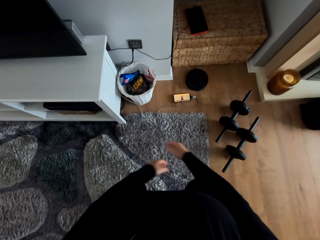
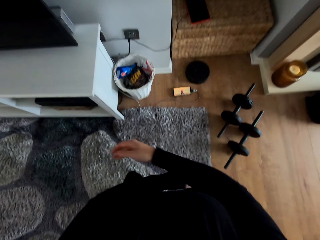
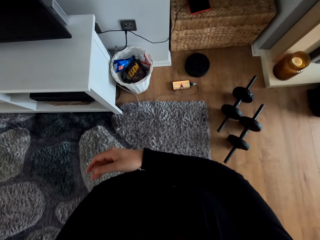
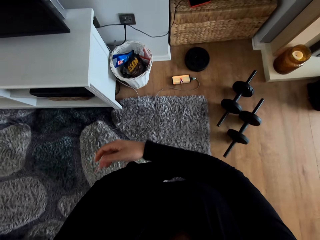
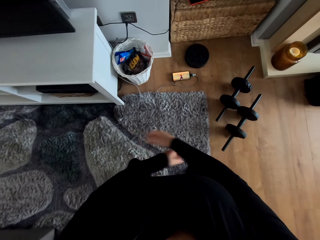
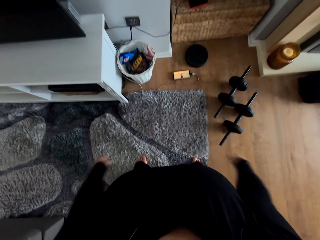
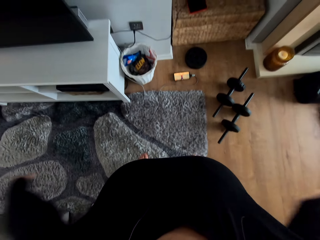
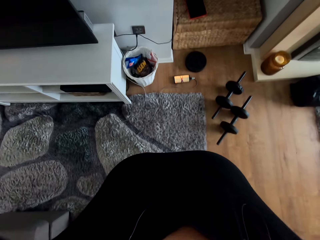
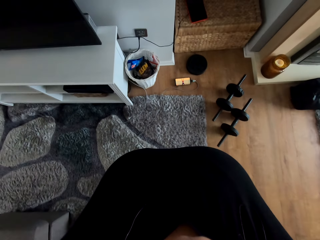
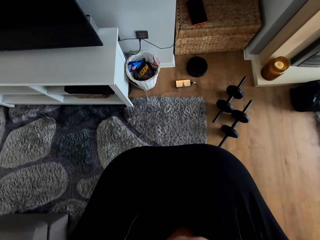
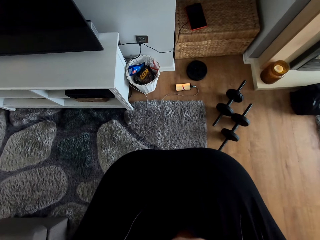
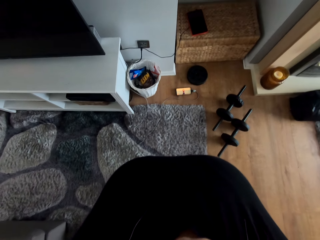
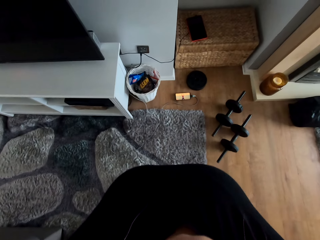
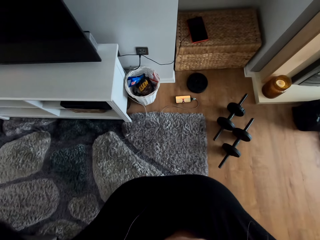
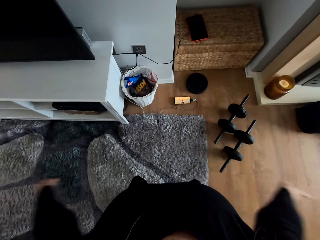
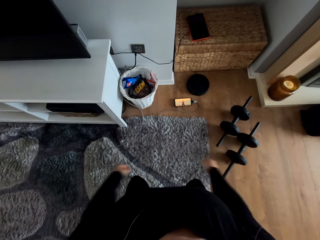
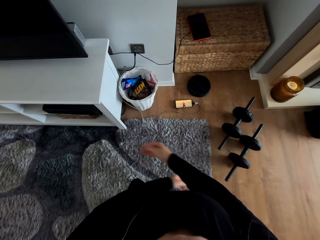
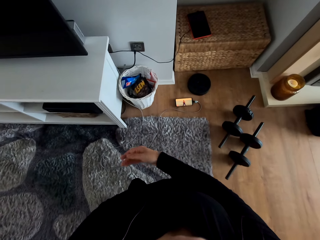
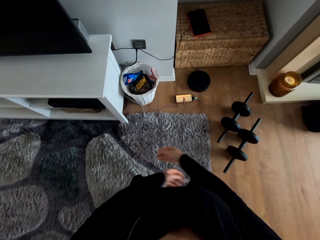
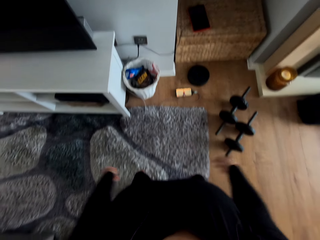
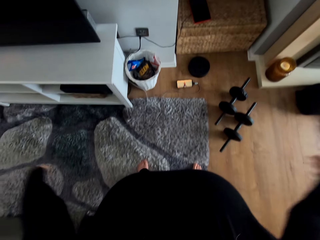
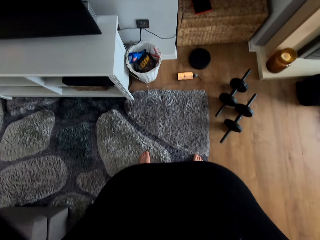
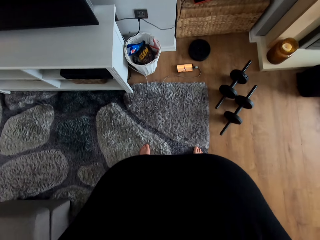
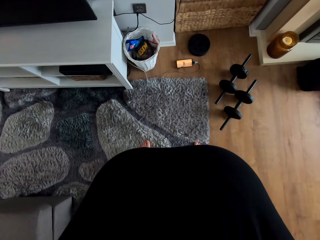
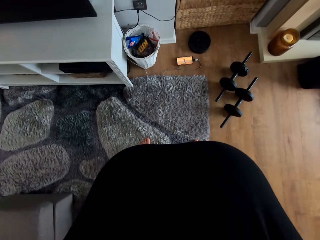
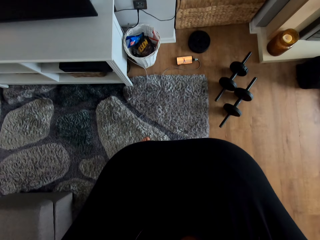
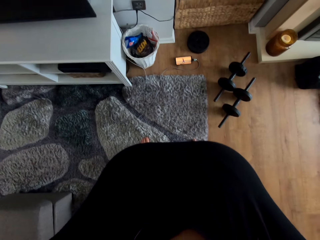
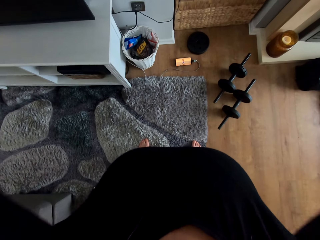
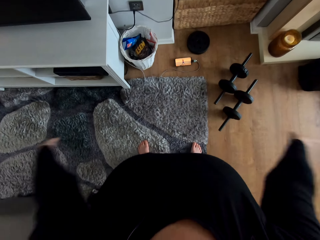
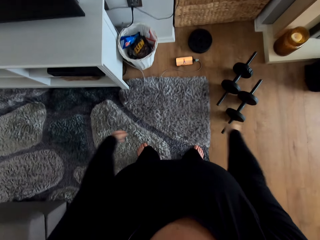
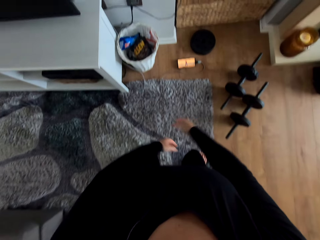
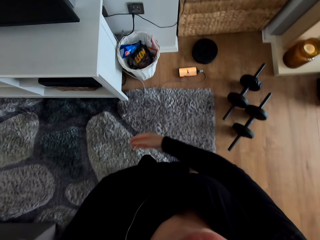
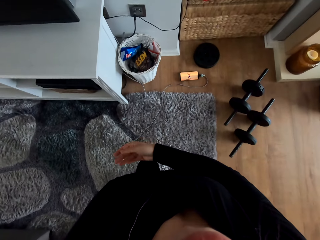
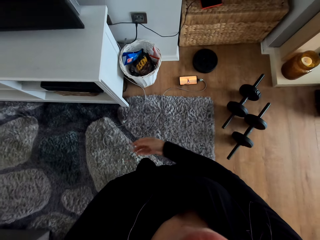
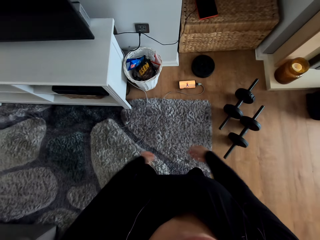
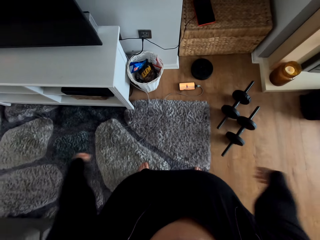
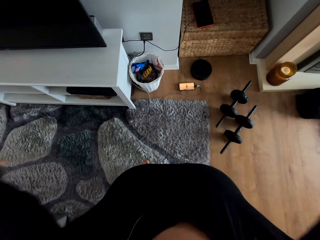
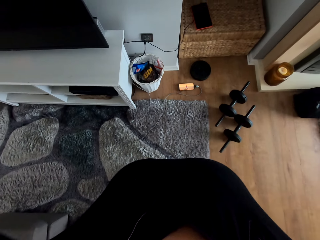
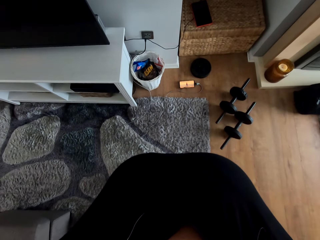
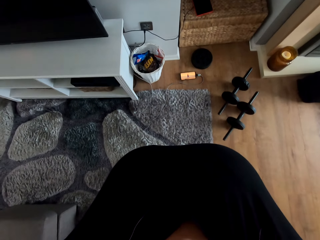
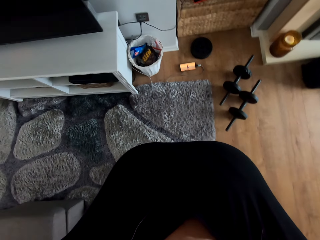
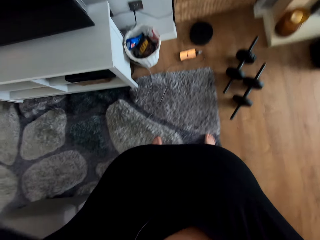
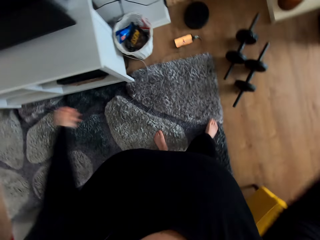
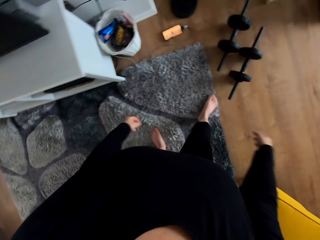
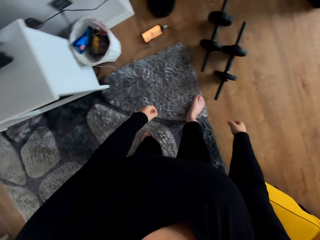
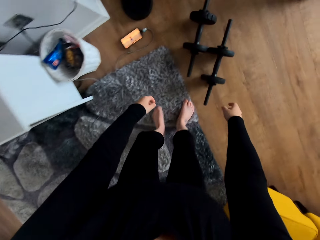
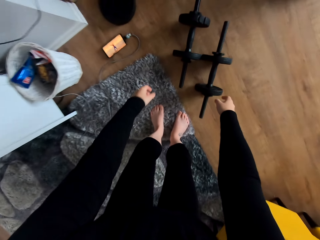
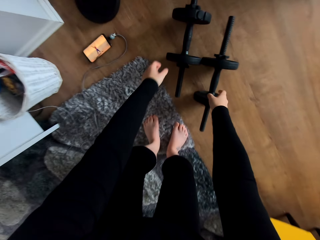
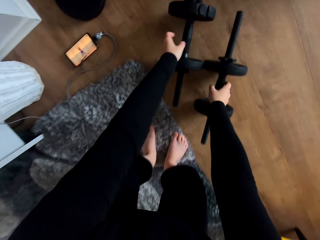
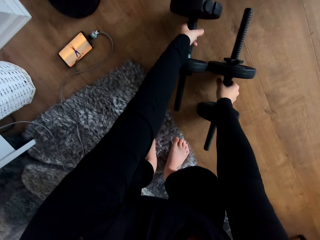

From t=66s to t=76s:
The camera wearer bends forwards. She lifts her hands. She bends forwards. She lifts her hands. She bends forwards. She lifts her hands.

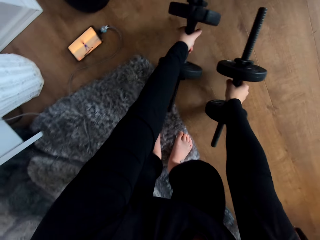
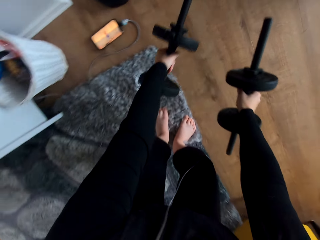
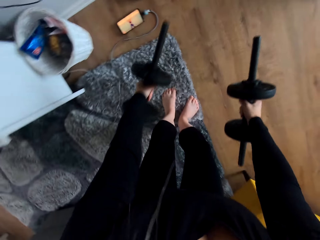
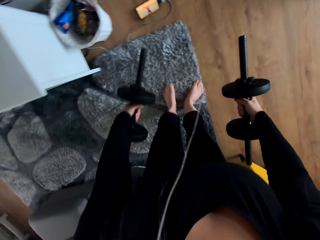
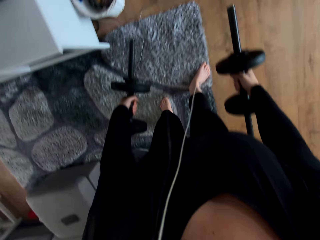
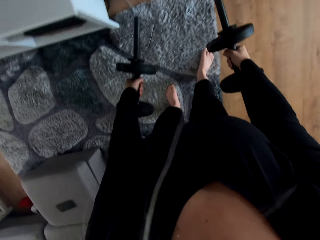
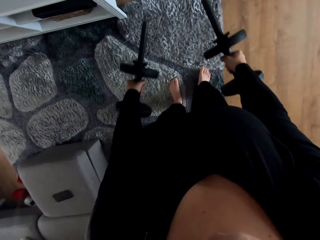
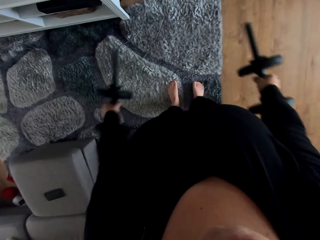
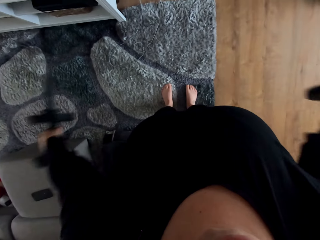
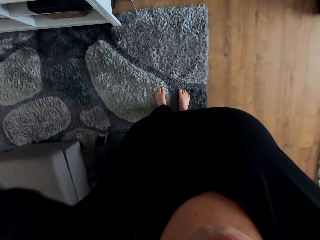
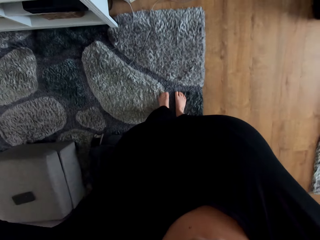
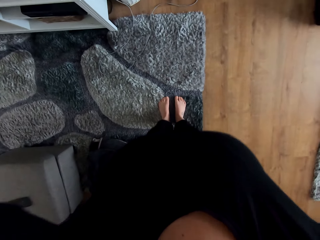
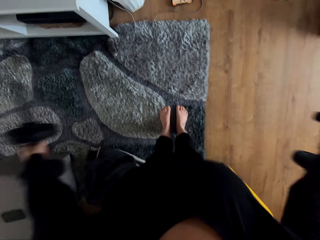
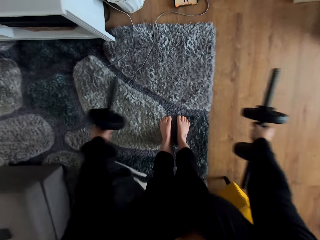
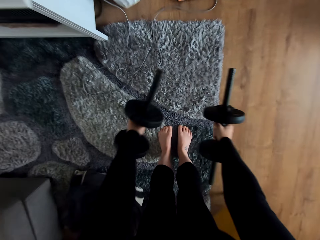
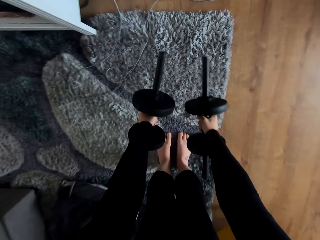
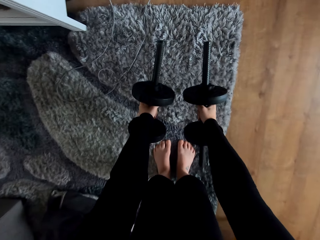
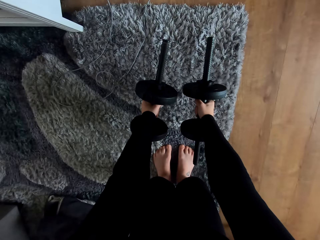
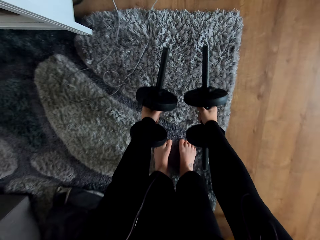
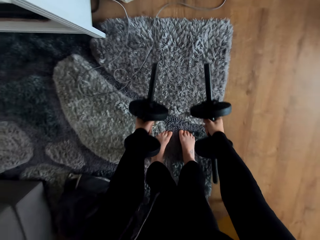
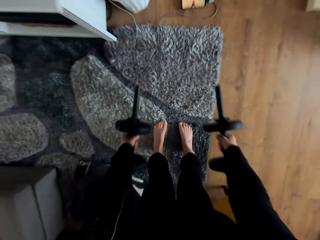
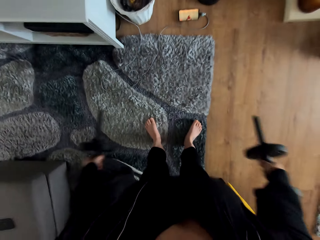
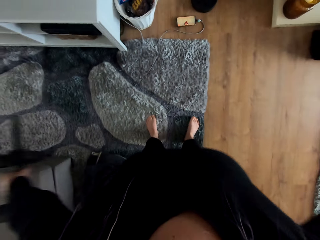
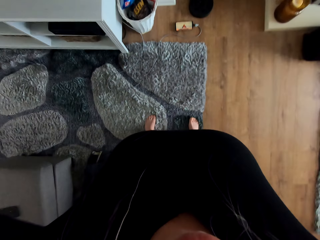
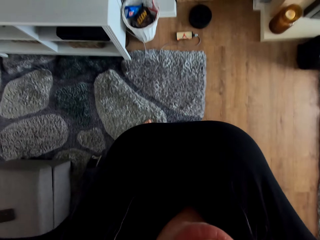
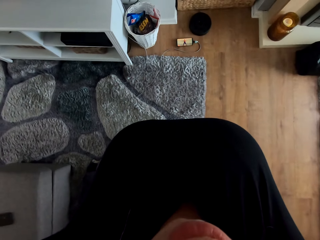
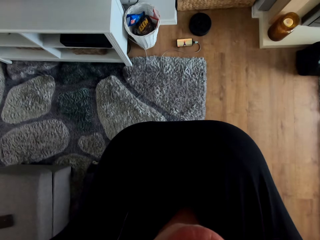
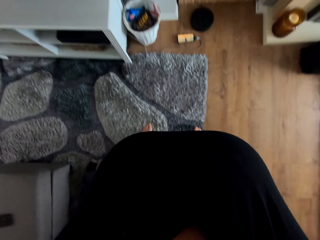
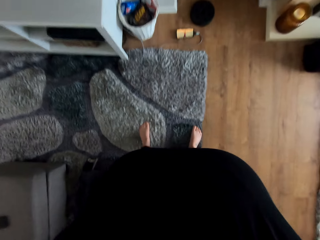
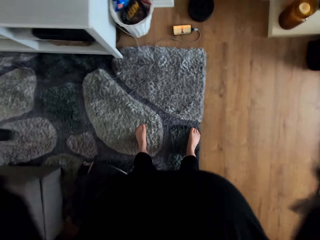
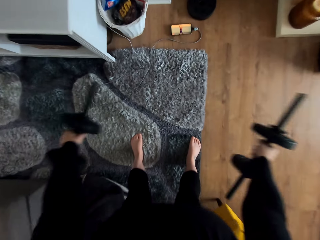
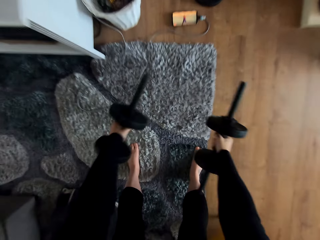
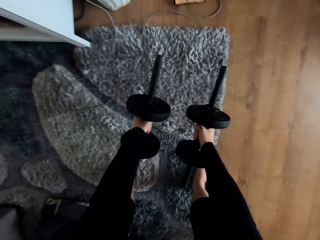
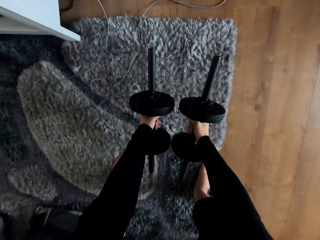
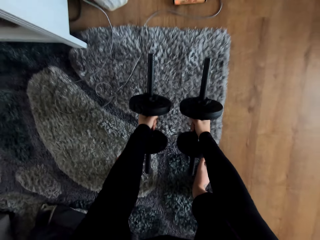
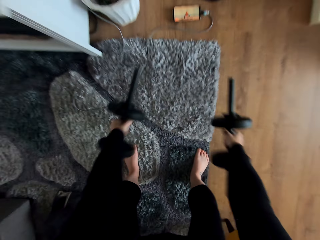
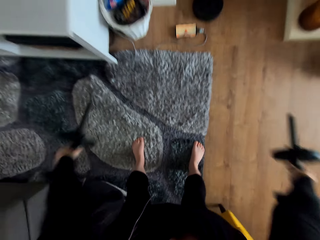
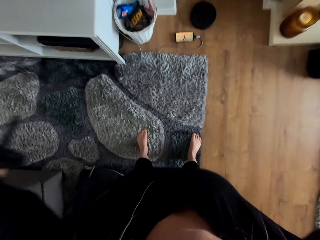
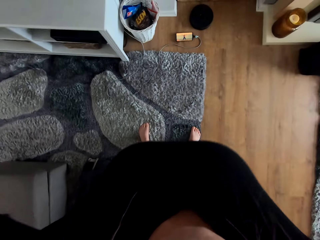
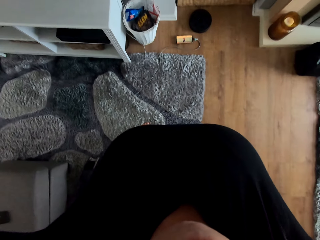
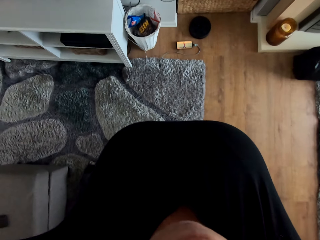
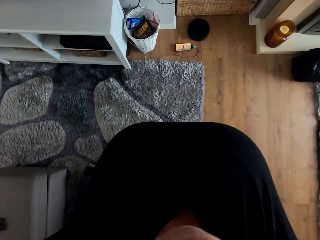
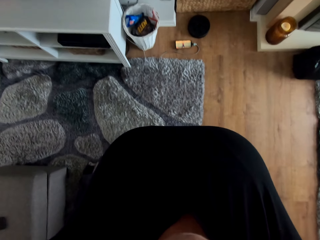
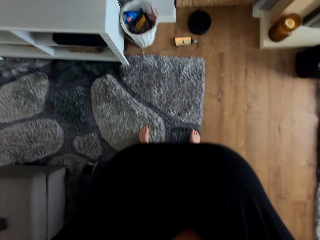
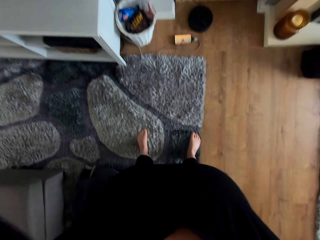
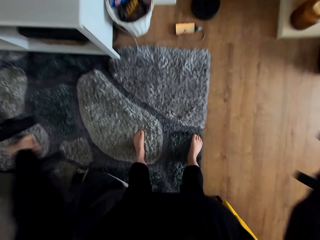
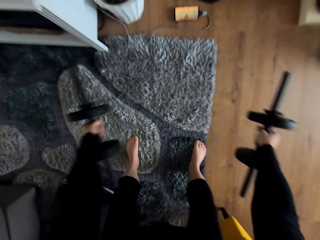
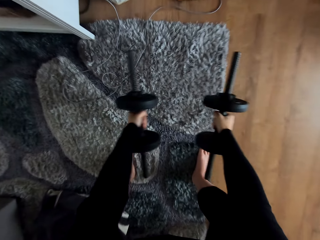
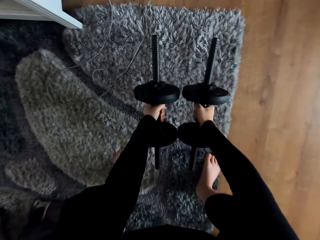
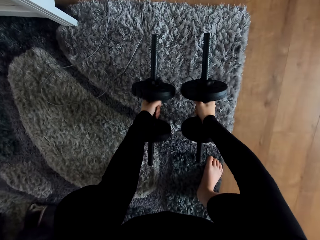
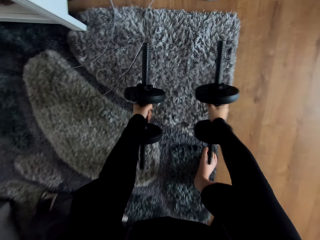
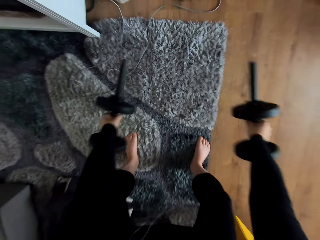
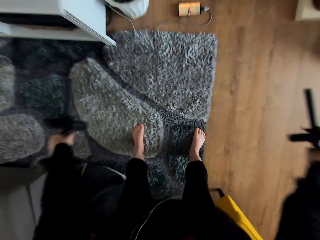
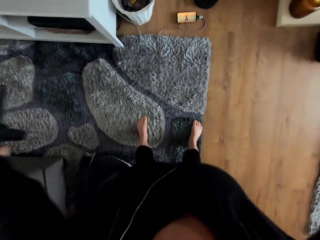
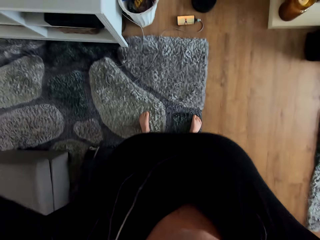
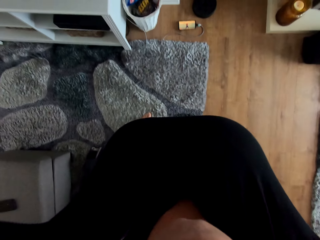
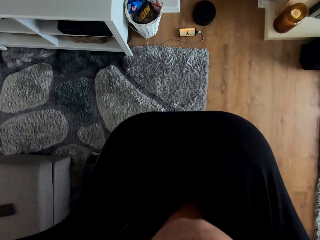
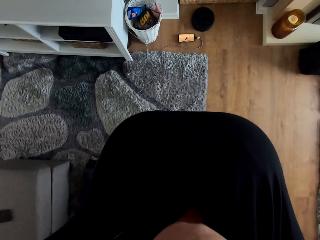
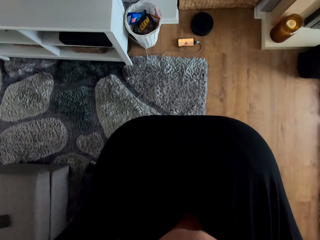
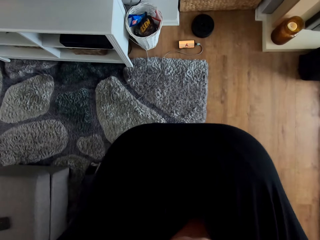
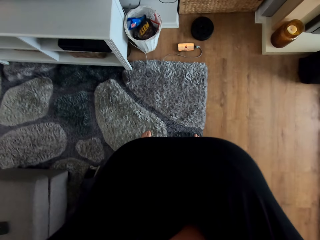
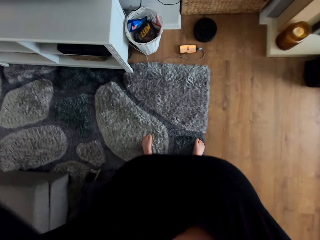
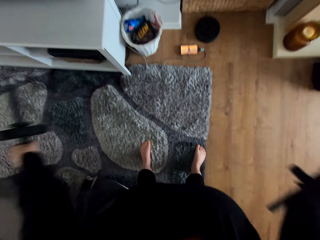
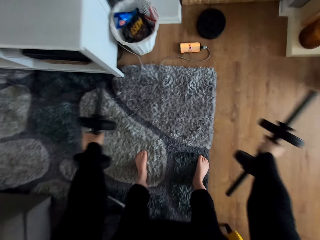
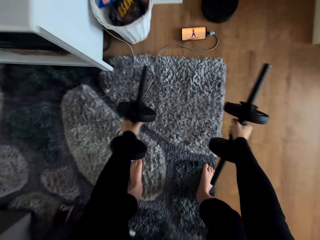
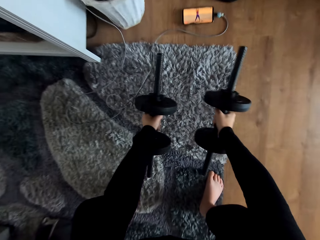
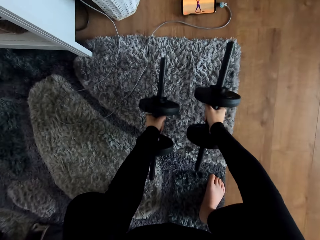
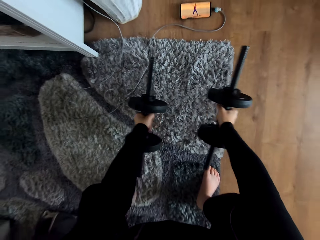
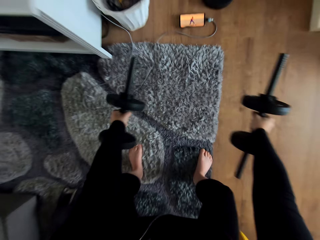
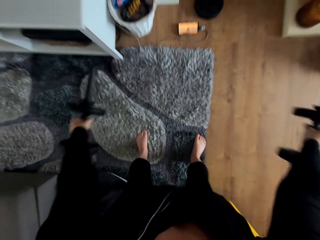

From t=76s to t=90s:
The camera wearer picks up the dumbbells from a floor. They move the dumbbells sideways. They exercise. They move downwards. They move upwards. They move downwards. They move upwards. They move downwards. They move upwards. They move downwards.
